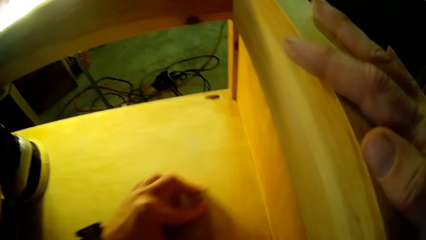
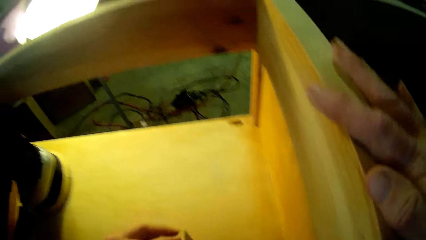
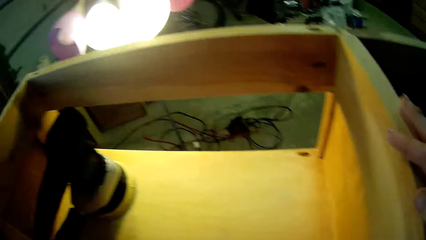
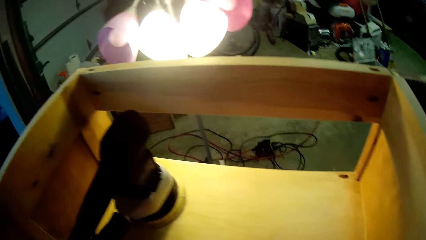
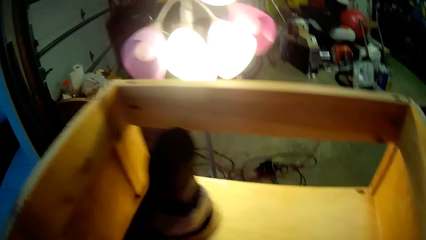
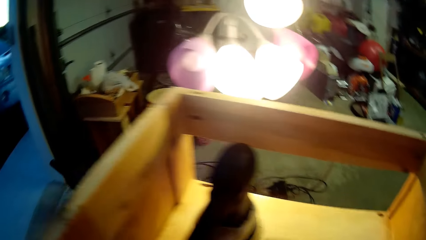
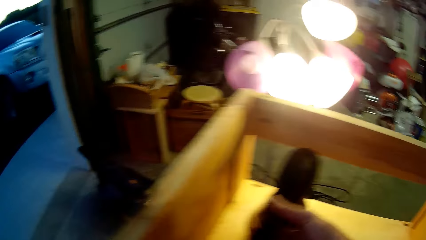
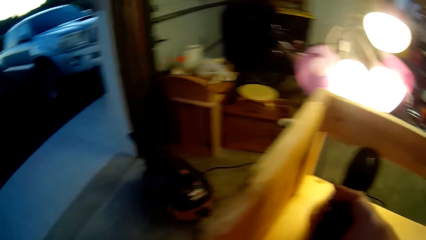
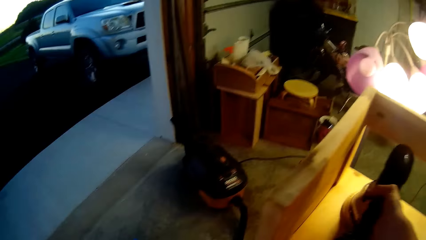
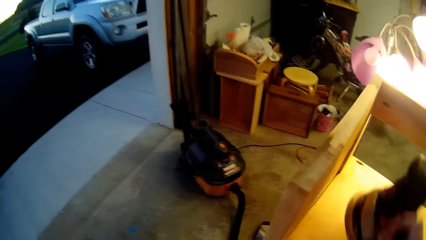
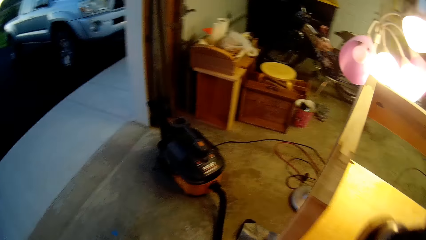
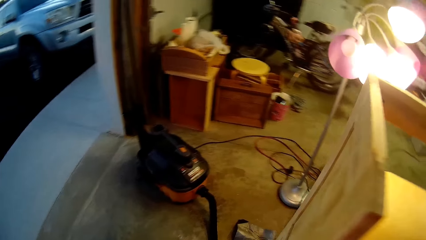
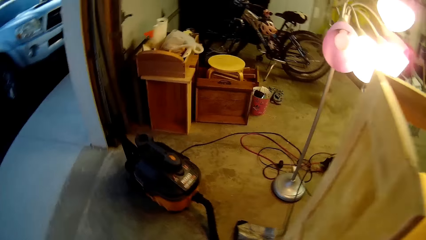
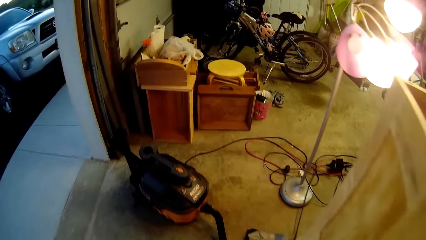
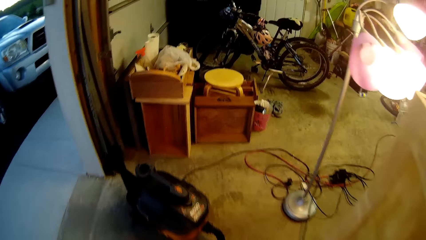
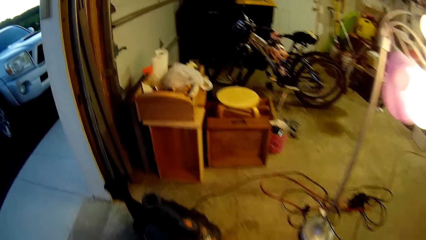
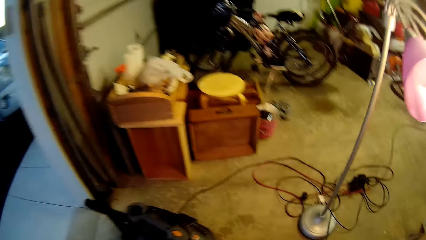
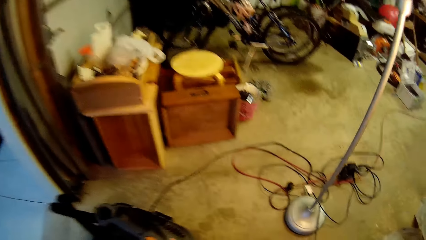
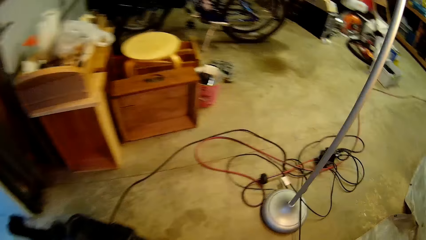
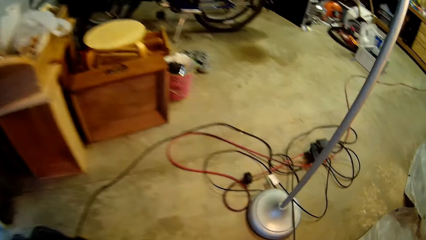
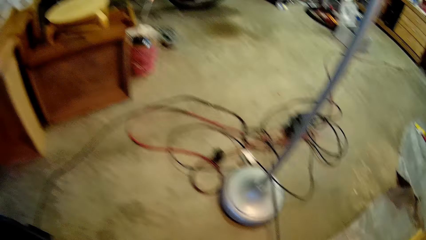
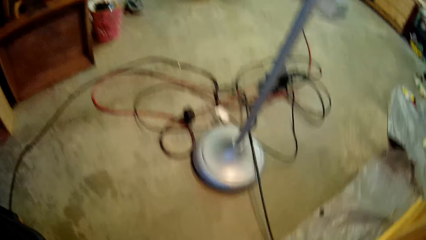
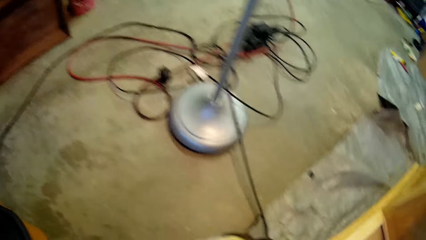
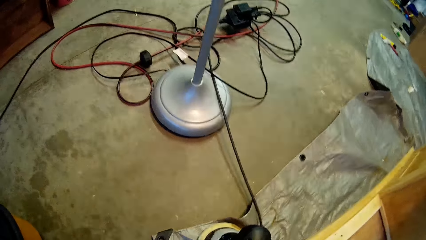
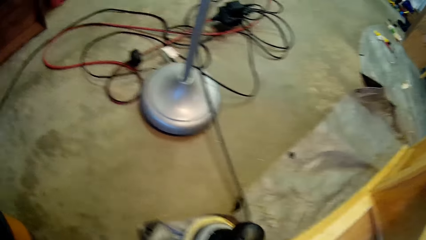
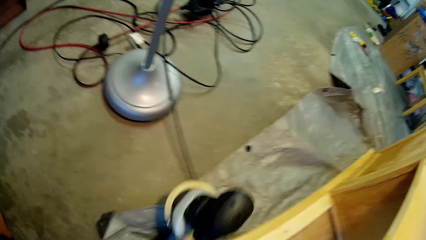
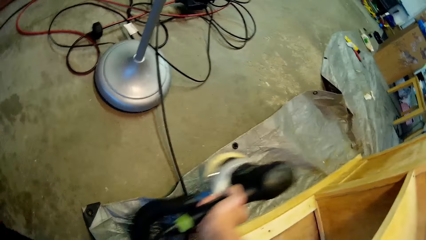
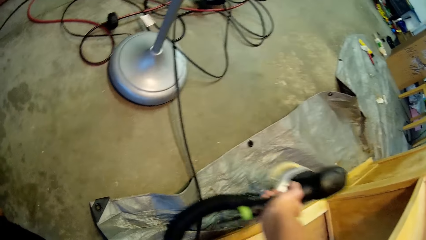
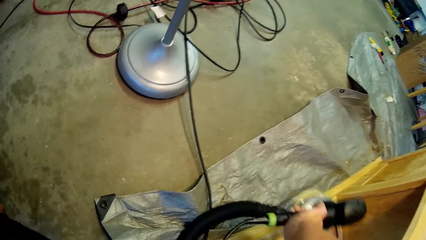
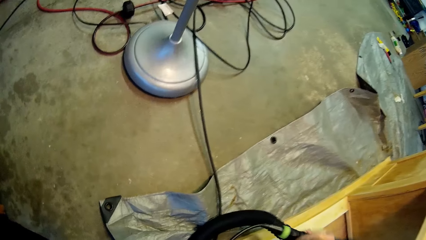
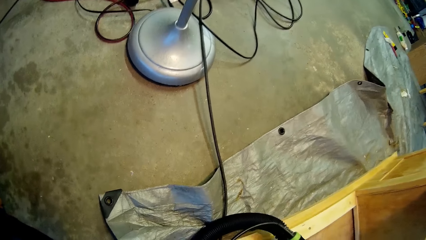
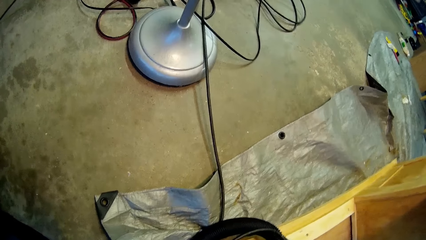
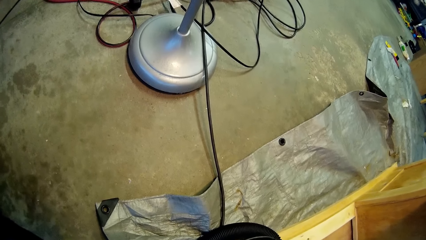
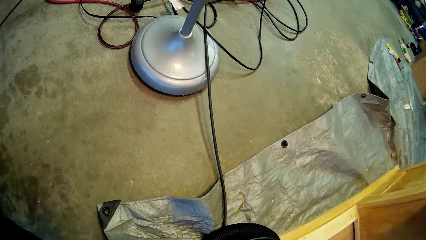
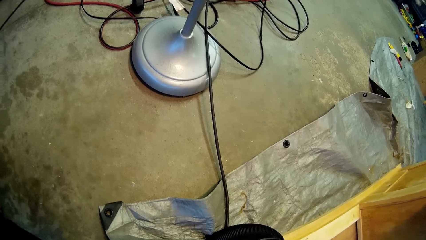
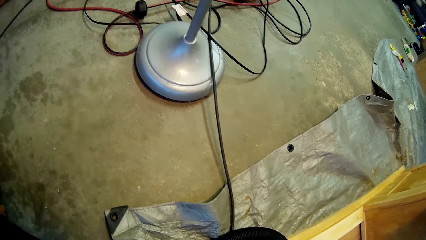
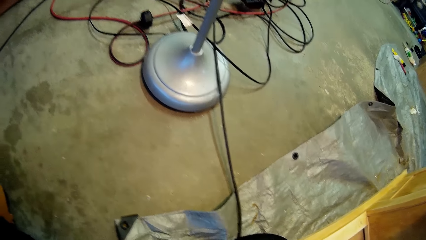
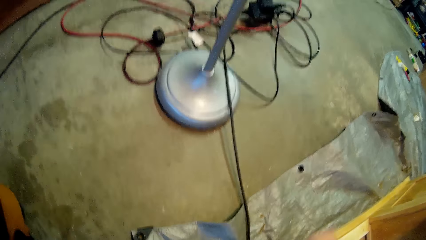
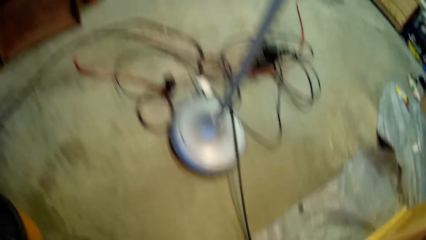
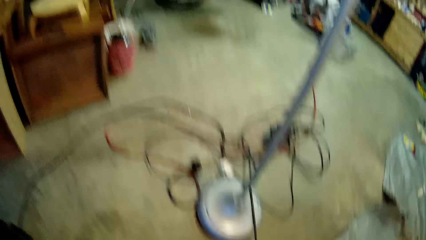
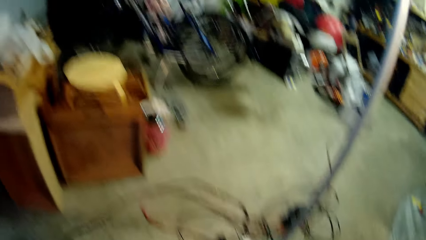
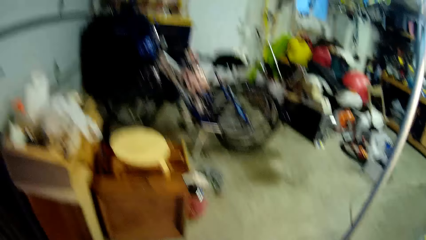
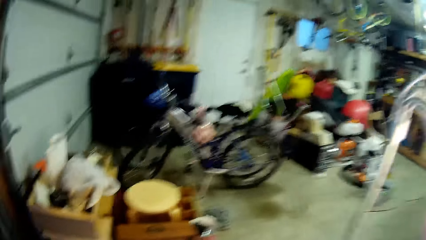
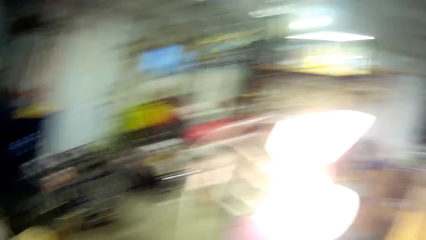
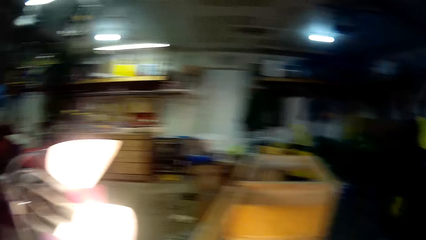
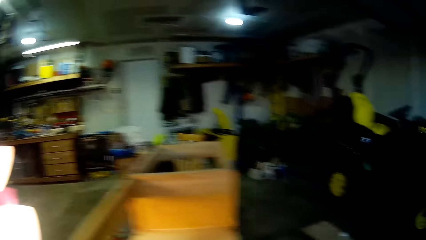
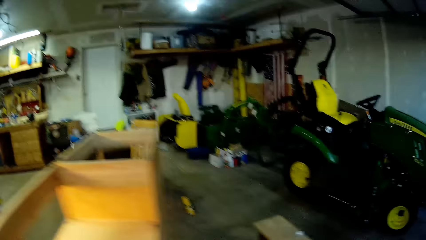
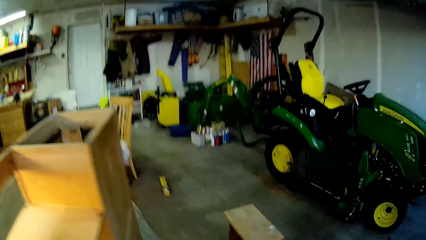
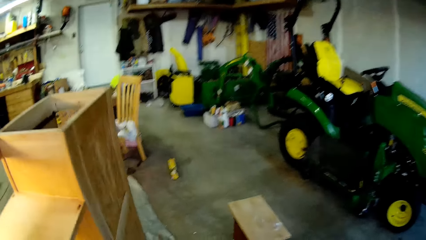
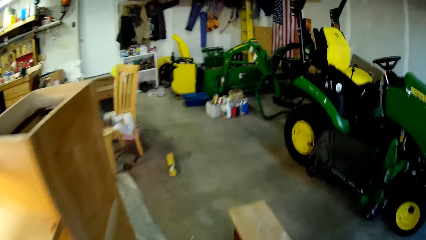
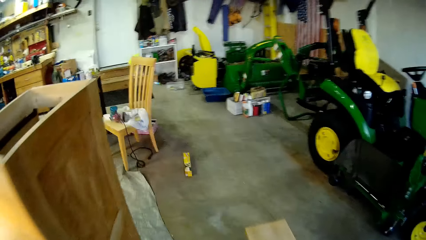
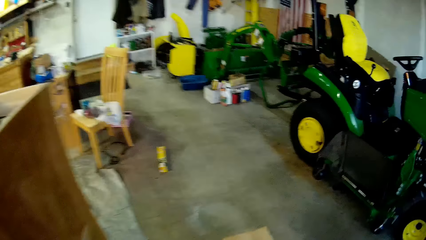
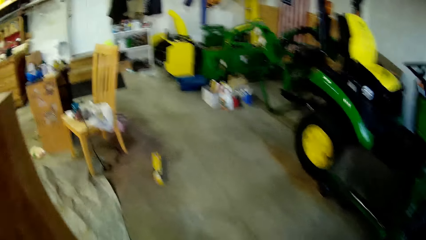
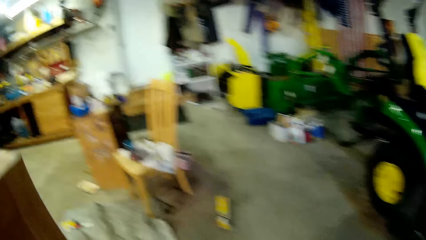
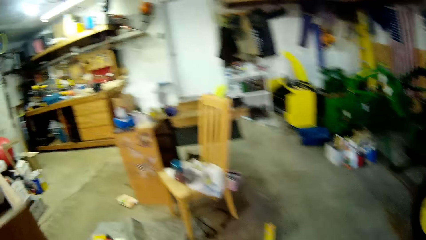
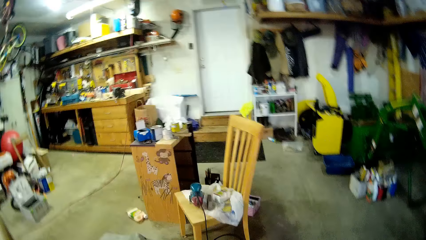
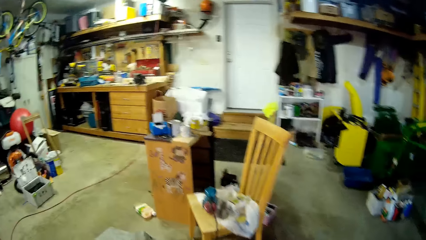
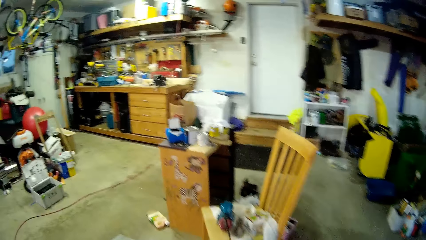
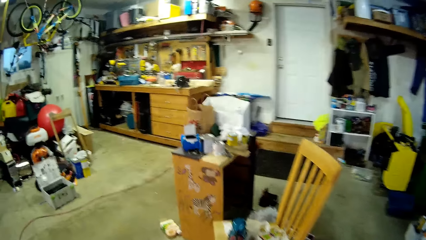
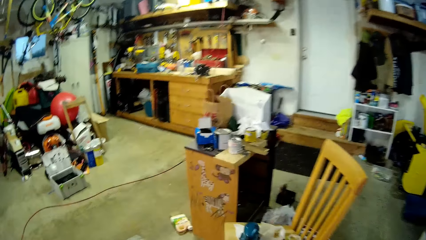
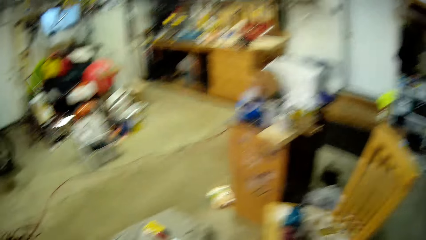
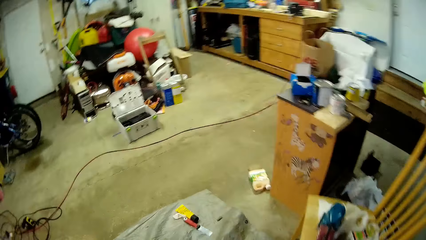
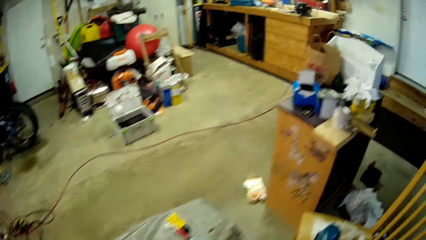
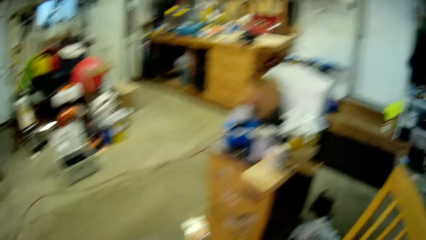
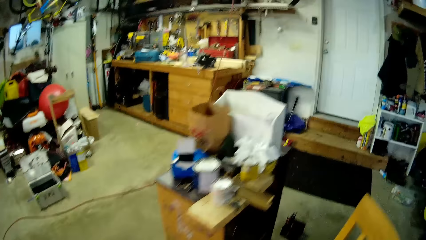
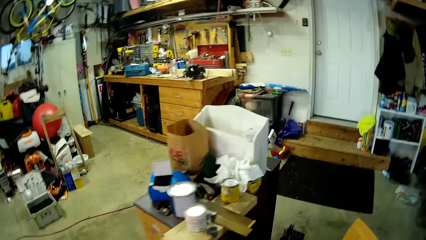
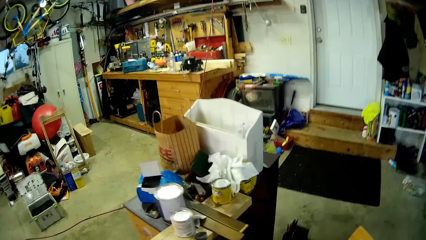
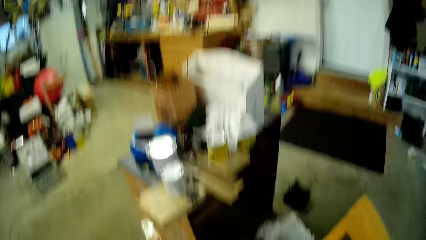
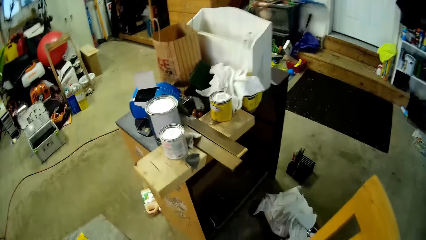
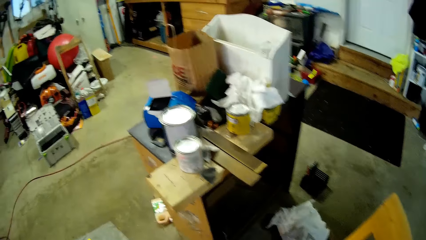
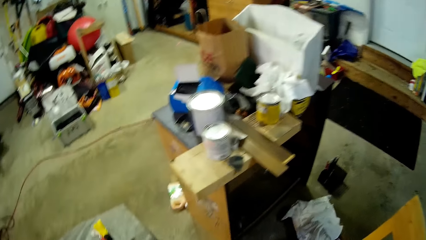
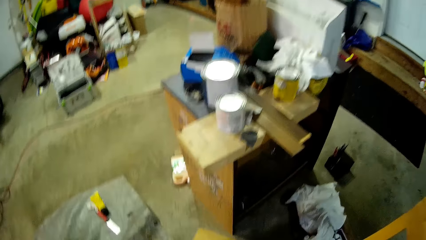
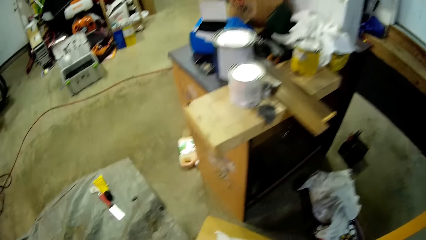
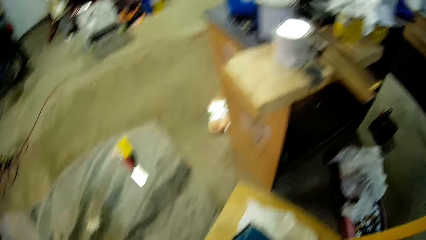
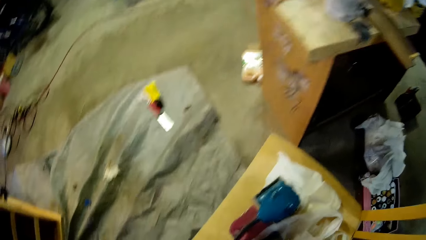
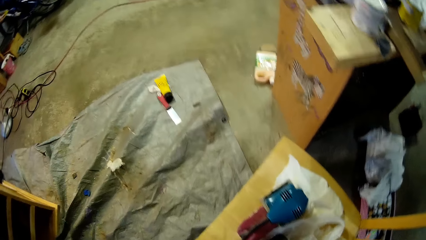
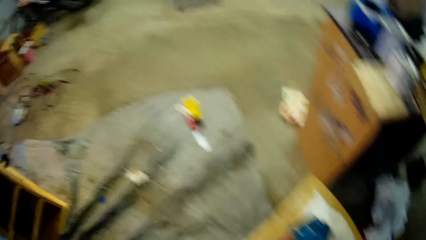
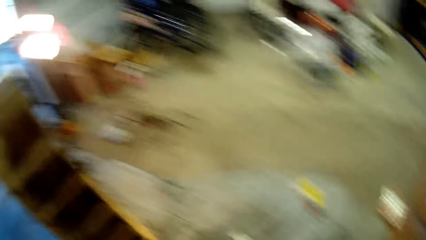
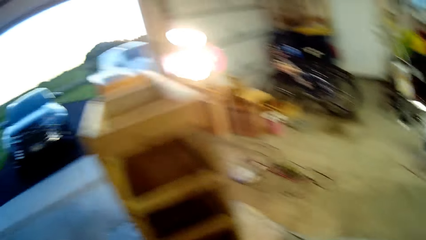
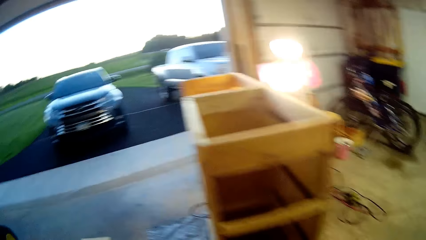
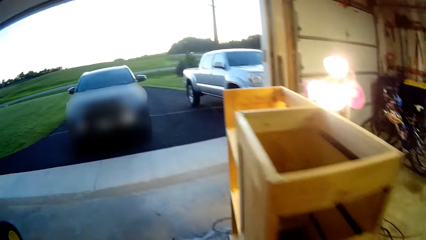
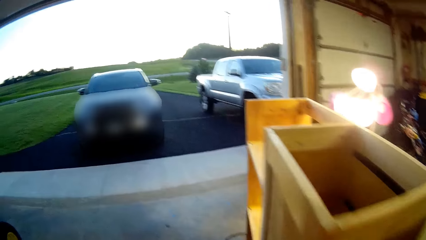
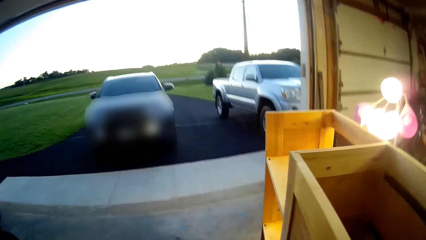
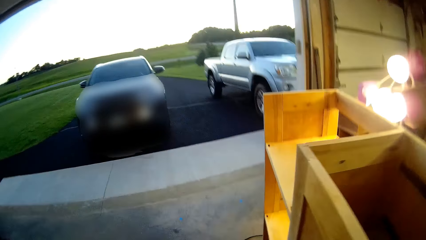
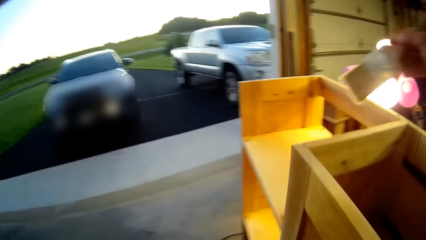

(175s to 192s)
The camera wearer lifts up the sandpaper to the middle part of the wood surface. They stop rubbing the surface. They turn around. They pick a sander on the wood. They walk in the workshop. They put the sander on the cupboard. They walk in the workshop. They get up. They pick a dust brush on the chair.
